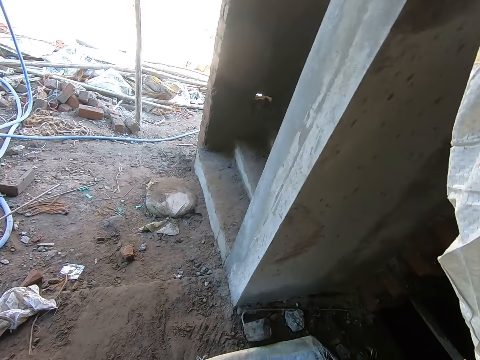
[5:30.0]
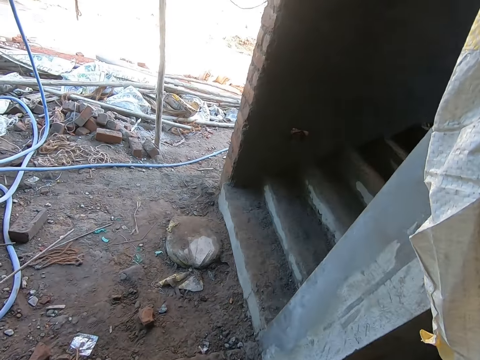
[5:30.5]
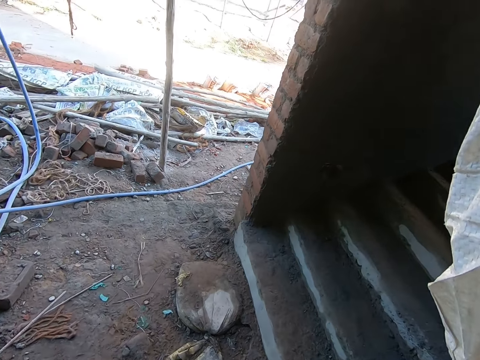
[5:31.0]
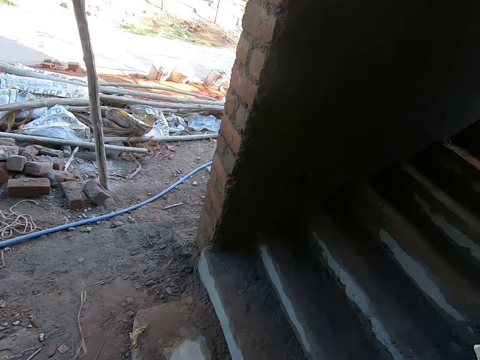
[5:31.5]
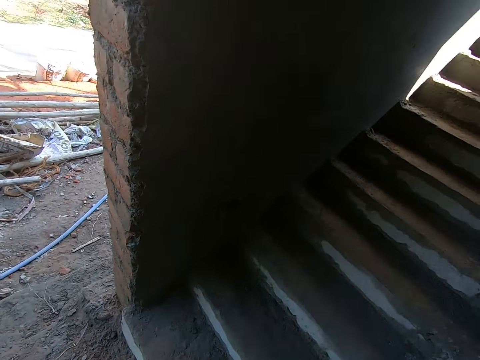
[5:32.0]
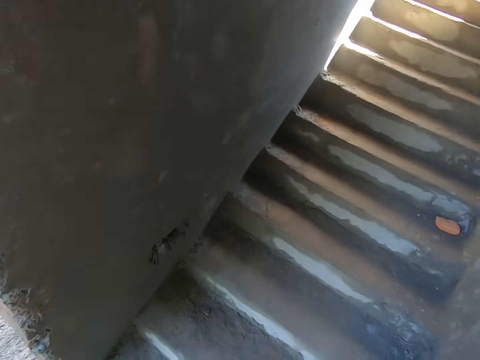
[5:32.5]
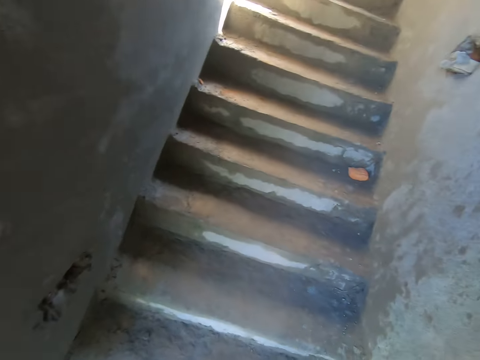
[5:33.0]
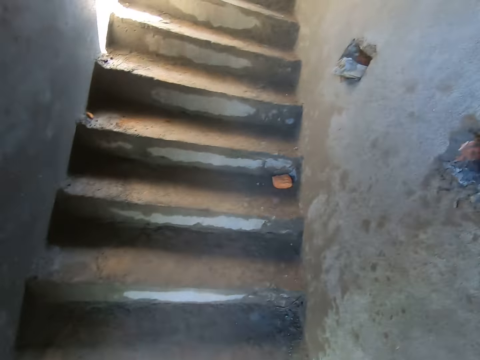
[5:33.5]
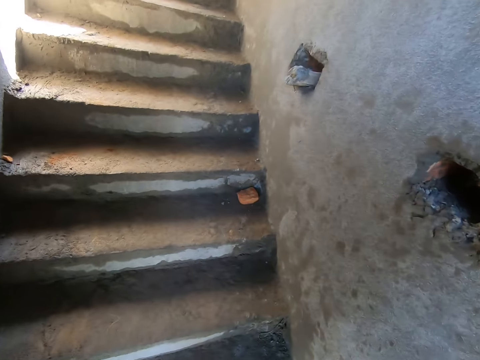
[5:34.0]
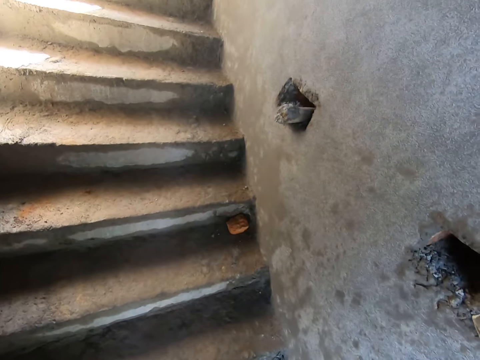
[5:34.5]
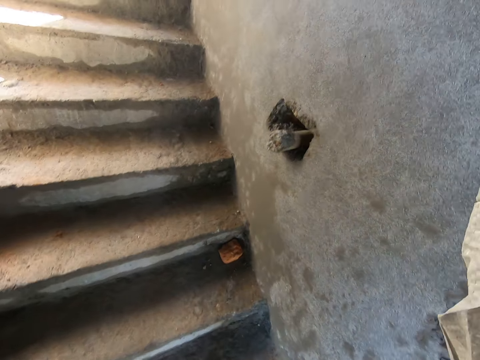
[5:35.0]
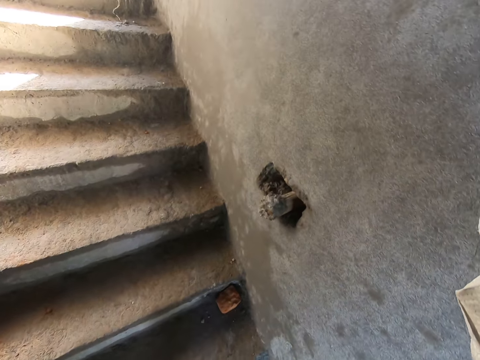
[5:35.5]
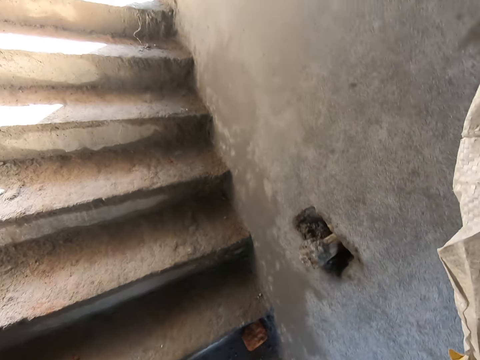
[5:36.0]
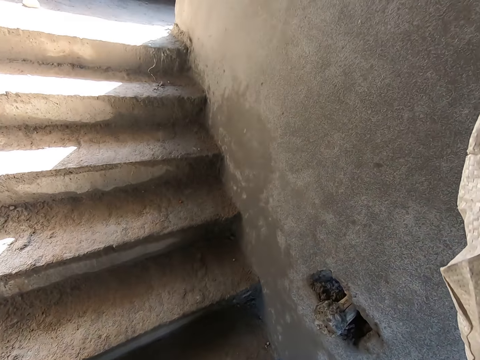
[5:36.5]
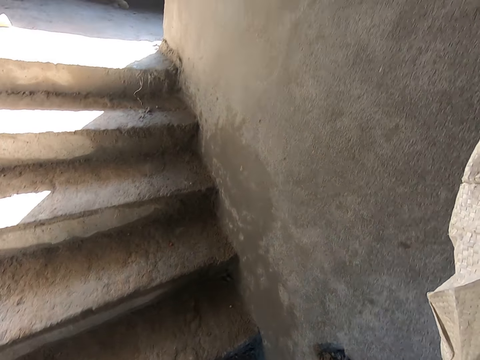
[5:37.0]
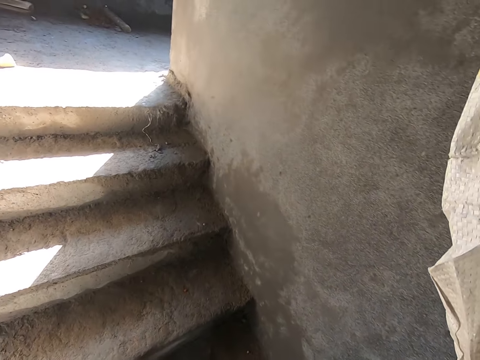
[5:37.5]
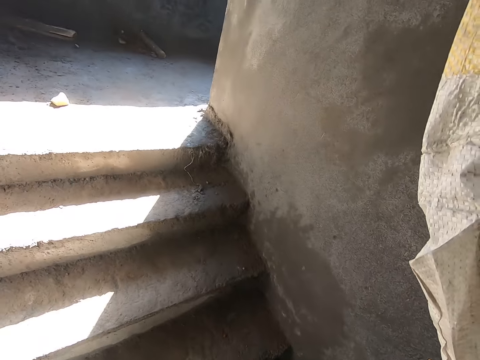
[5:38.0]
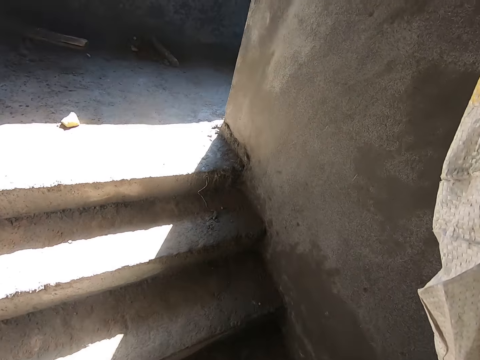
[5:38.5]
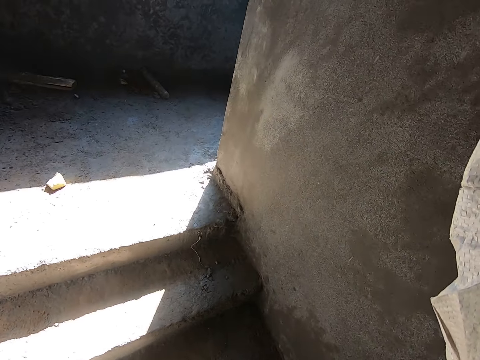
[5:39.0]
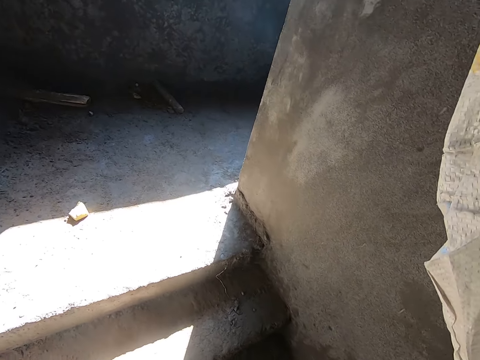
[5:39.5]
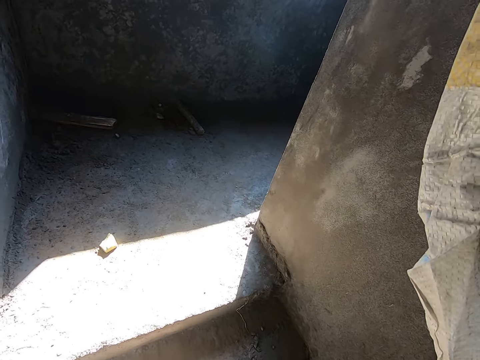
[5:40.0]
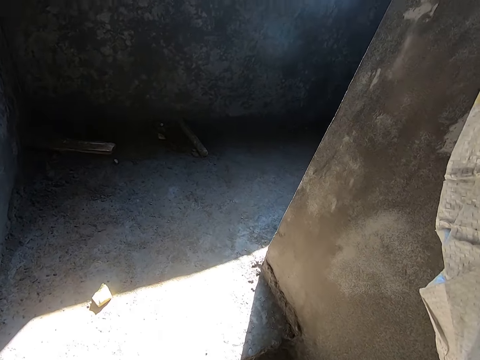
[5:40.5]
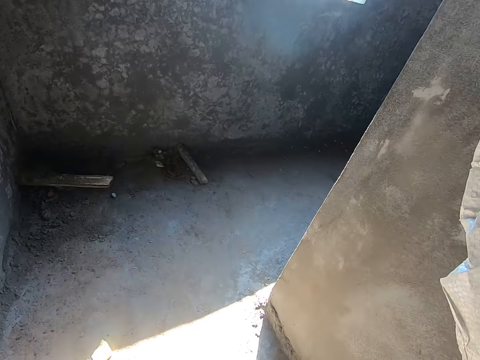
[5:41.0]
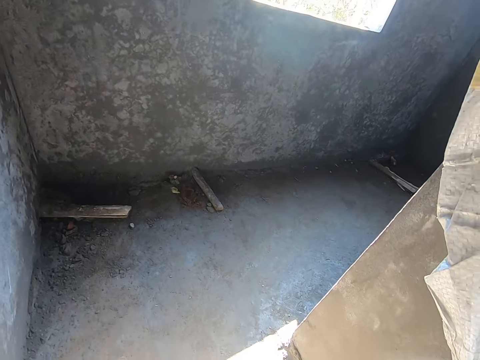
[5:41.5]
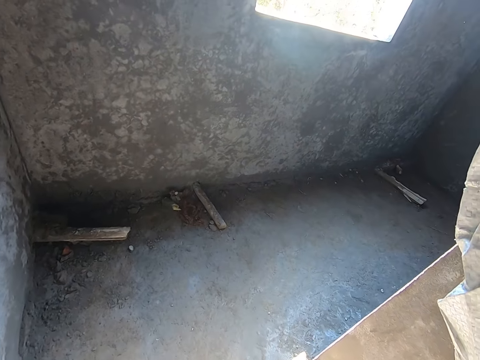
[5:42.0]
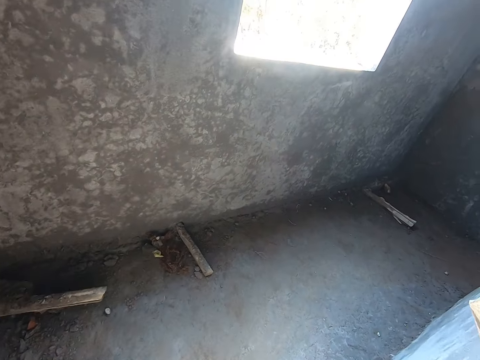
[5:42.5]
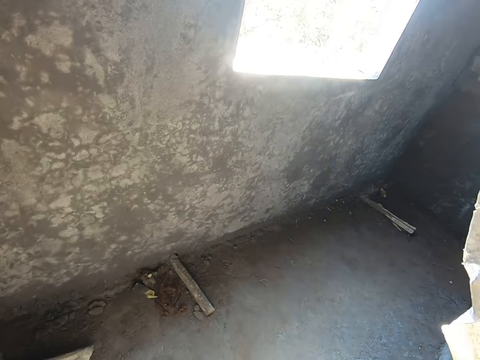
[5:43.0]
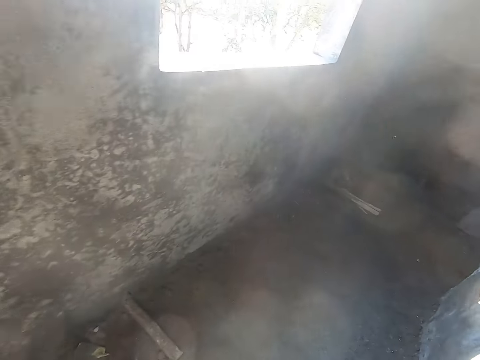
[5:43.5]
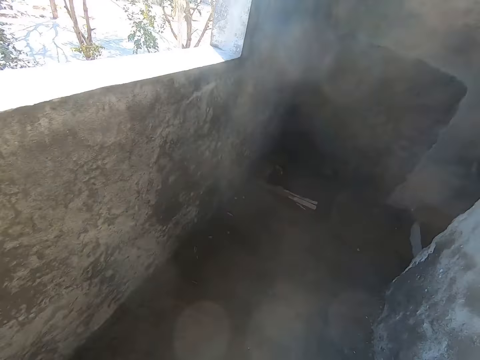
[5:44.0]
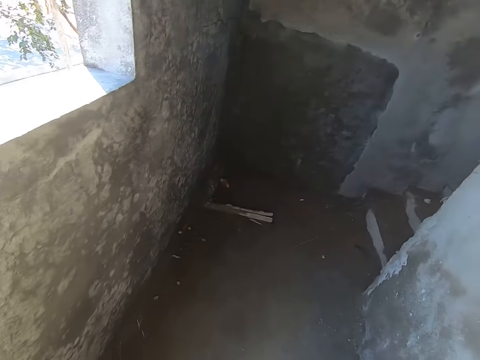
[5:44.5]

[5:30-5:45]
The camera wearer climbs up the stairs.

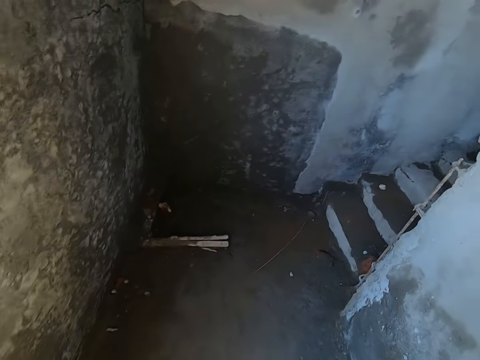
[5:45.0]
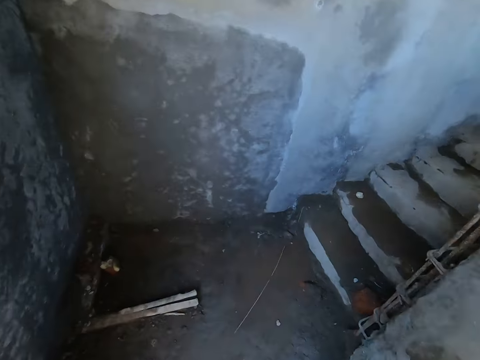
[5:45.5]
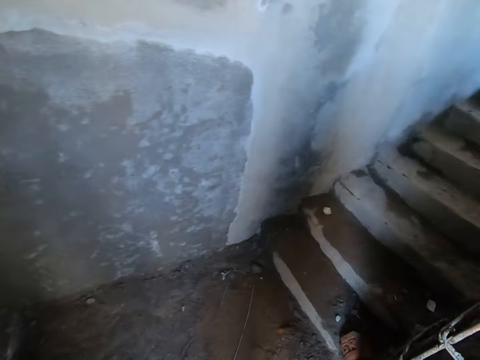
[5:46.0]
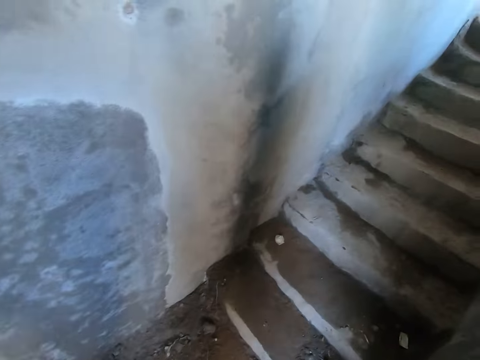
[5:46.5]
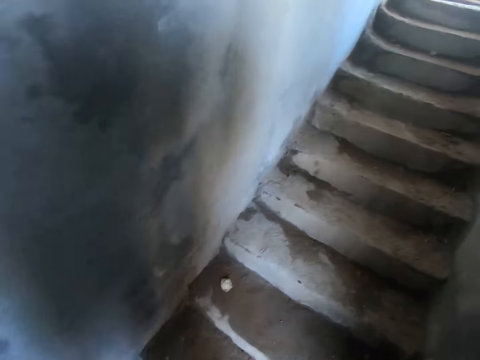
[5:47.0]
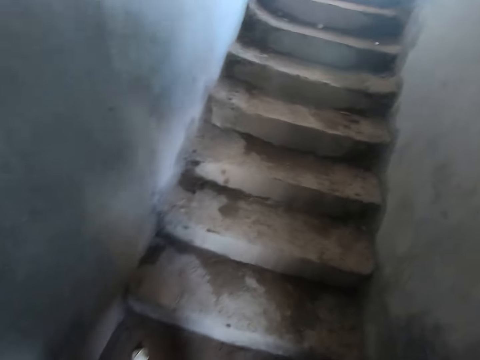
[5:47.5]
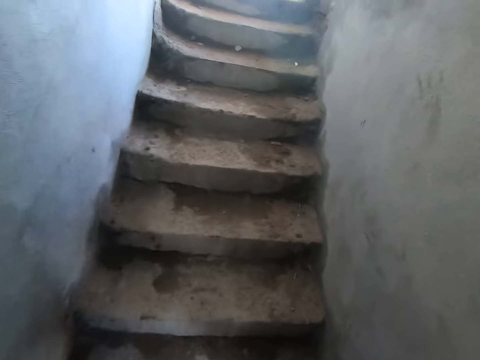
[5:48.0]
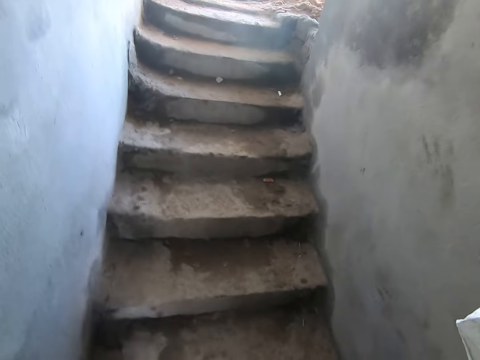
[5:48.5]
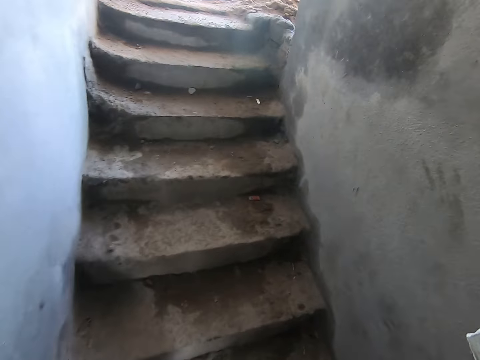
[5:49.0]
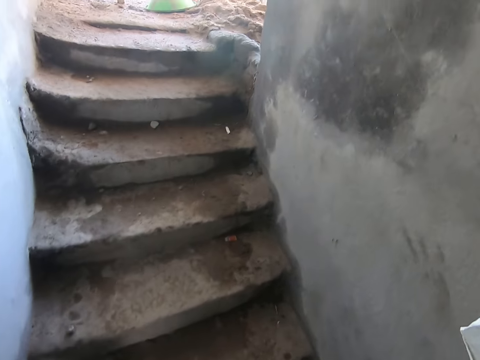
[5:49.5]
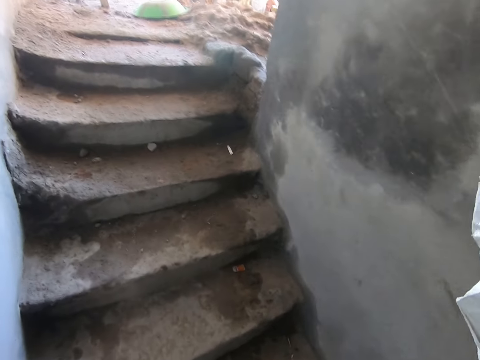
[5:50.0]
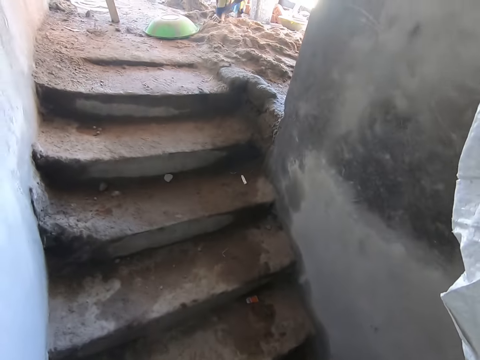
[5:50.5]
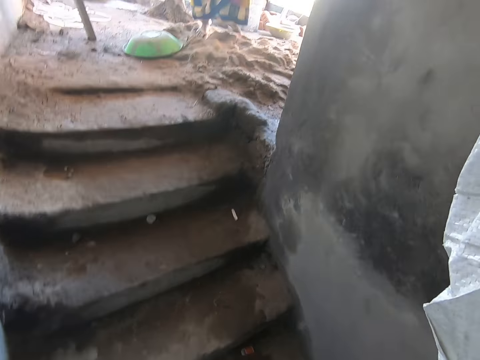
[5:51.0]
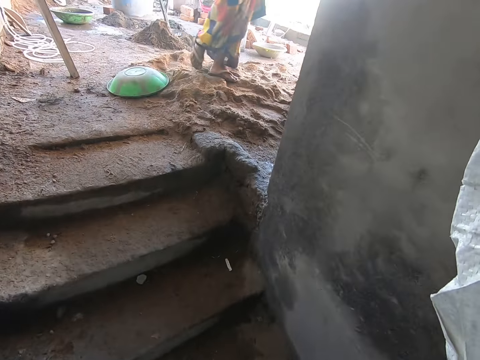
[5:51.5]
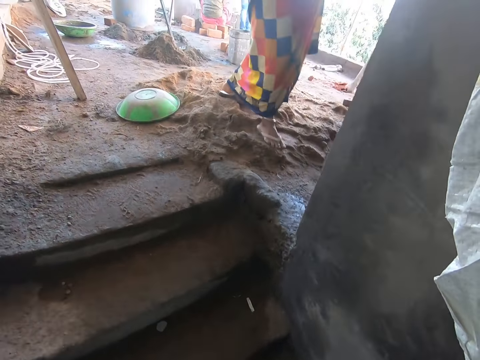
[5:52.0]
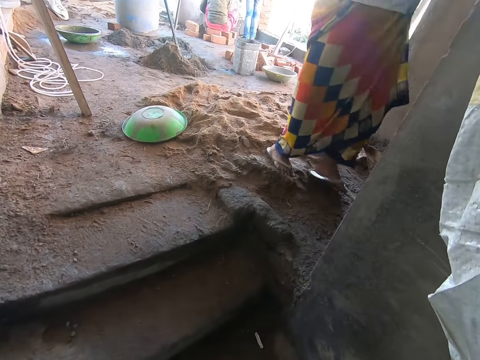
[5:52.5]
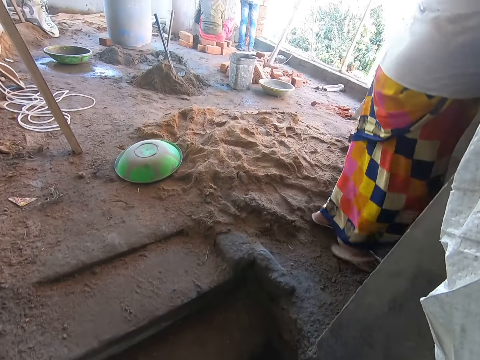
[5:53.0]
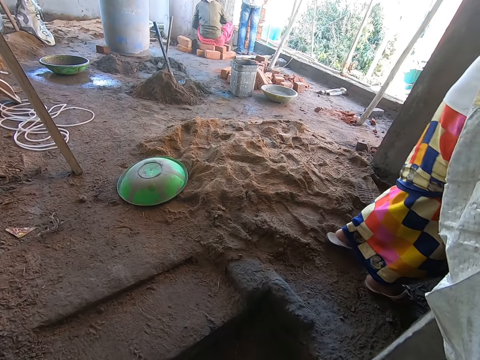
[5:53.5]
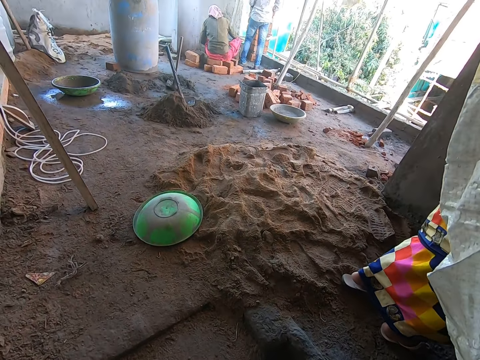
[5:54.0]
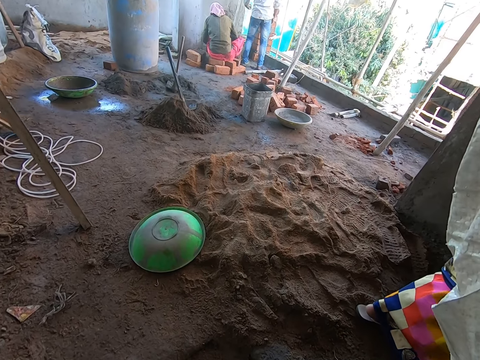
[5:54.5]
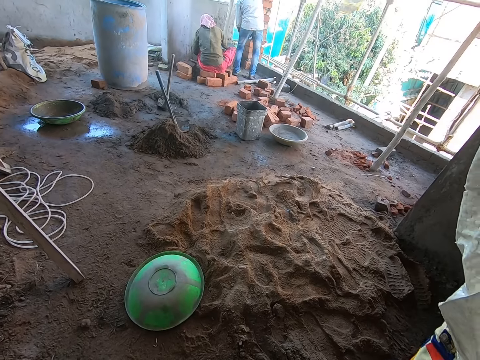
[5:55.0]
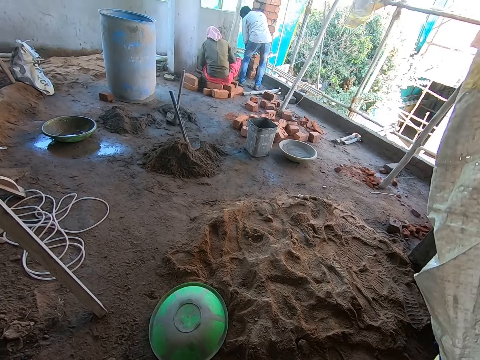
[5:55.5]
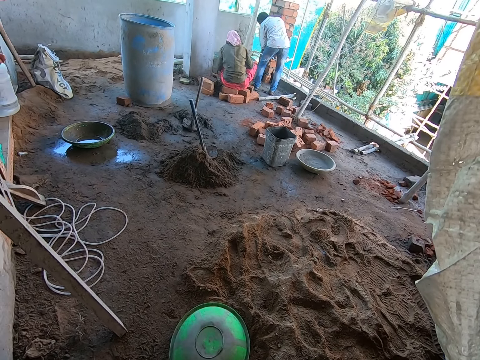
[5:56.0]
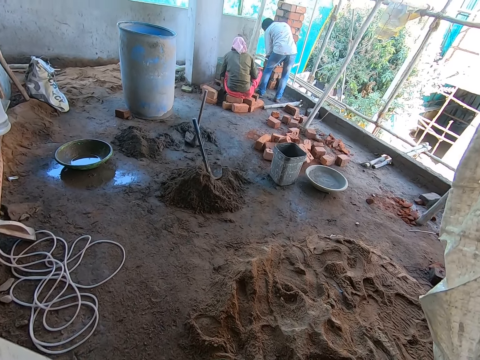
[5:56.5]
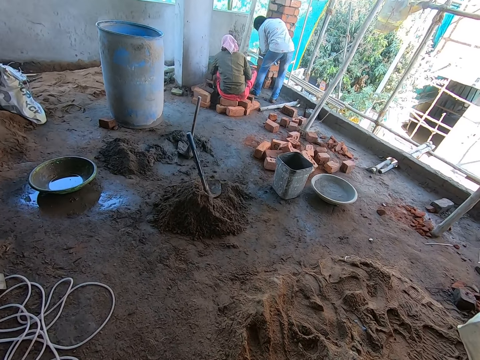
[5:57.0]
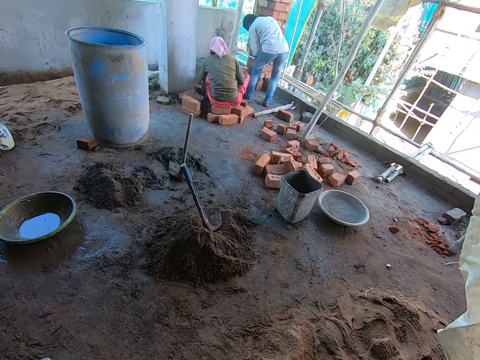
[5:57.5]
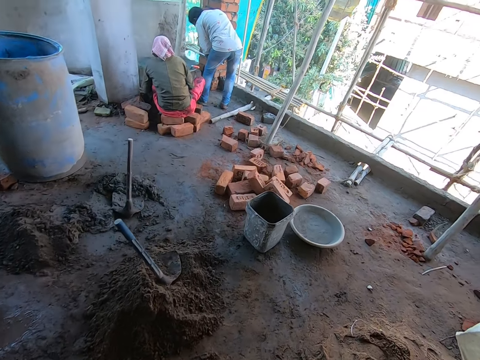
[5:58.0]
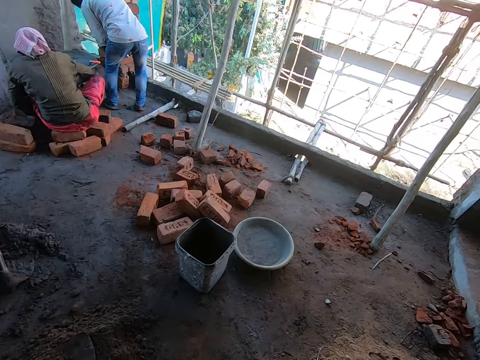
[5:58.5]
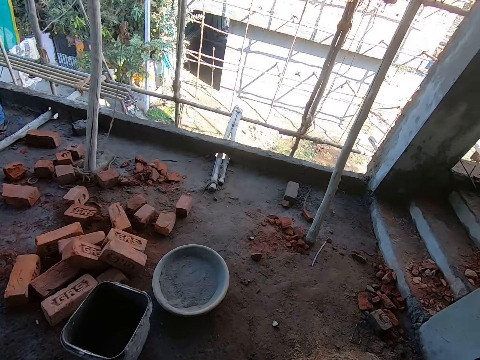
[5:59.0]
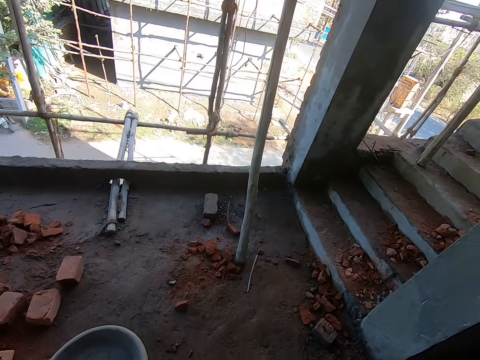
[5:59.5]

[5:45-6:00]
The camera wearer climbs the stairs. The woman breaks a brick on the floor with the hammer in her right hand. The man examines the bricks on the wall with both hands. The camera wearer walks in the building site house.
